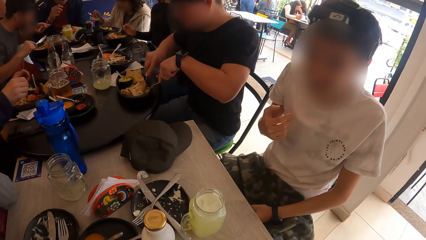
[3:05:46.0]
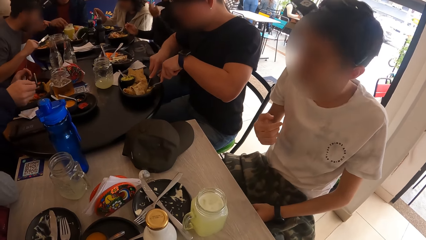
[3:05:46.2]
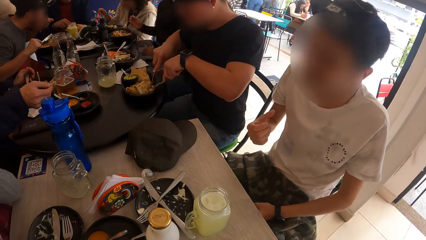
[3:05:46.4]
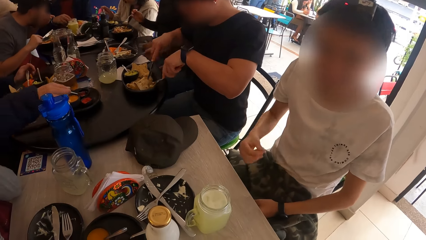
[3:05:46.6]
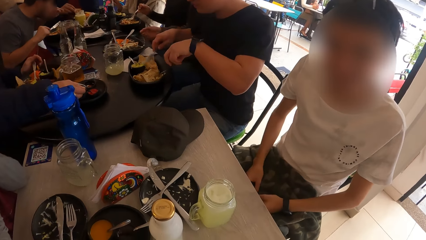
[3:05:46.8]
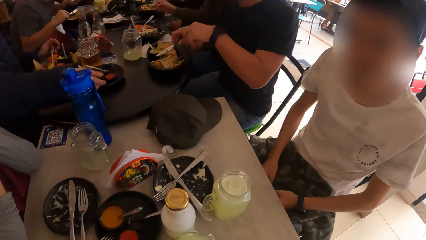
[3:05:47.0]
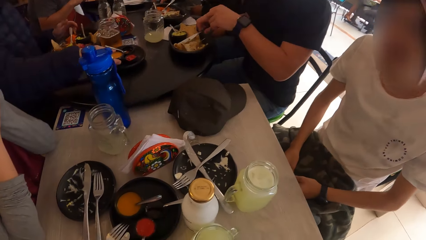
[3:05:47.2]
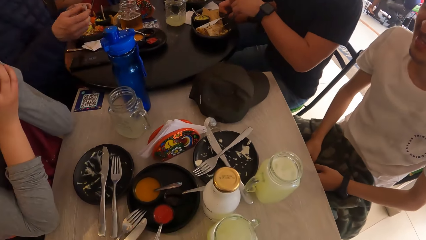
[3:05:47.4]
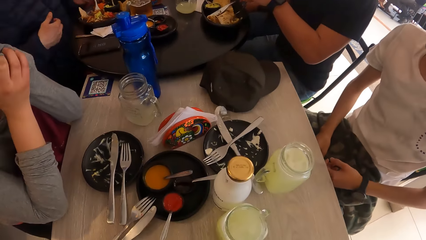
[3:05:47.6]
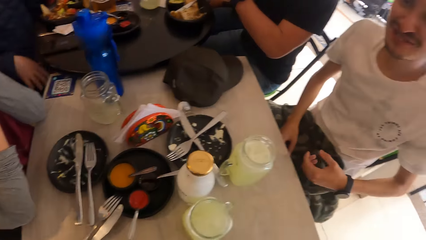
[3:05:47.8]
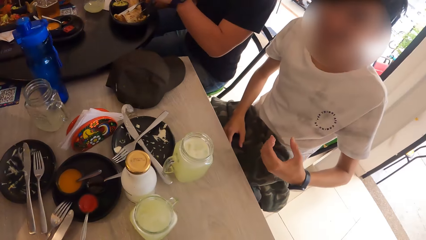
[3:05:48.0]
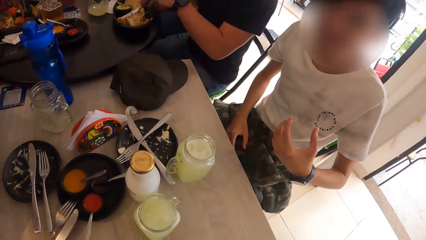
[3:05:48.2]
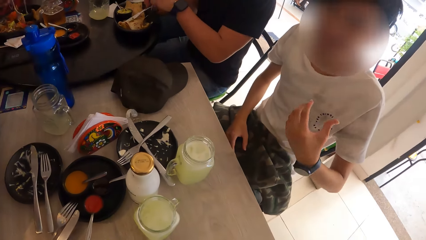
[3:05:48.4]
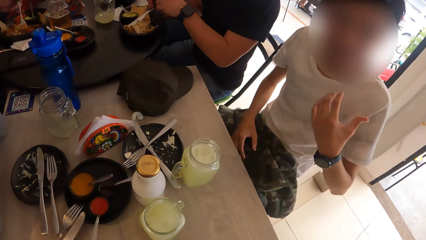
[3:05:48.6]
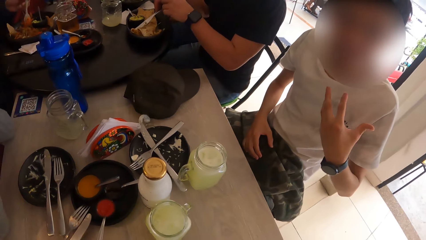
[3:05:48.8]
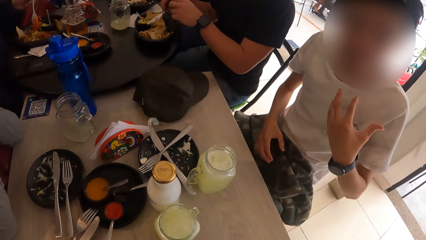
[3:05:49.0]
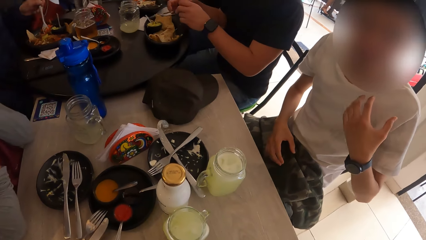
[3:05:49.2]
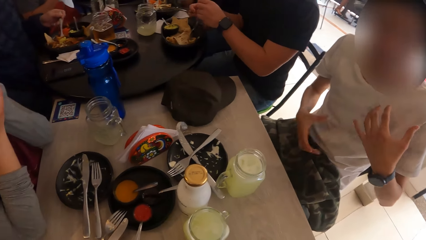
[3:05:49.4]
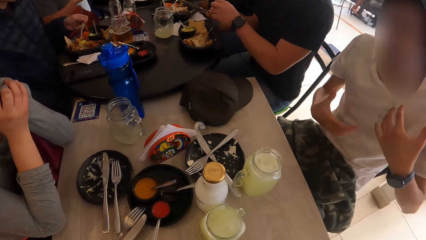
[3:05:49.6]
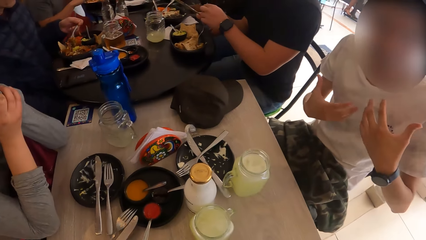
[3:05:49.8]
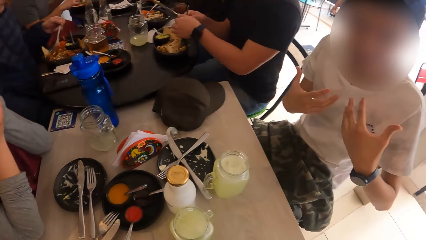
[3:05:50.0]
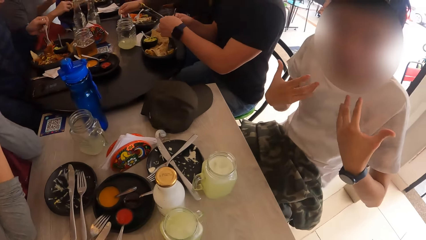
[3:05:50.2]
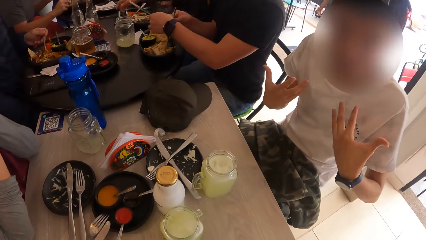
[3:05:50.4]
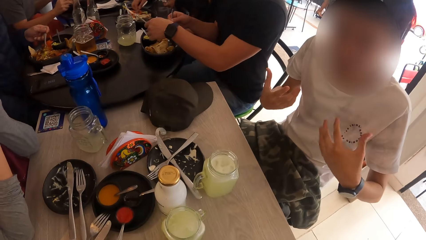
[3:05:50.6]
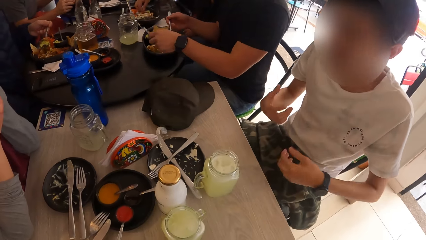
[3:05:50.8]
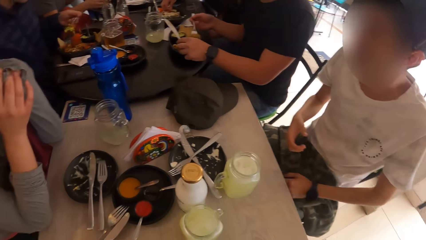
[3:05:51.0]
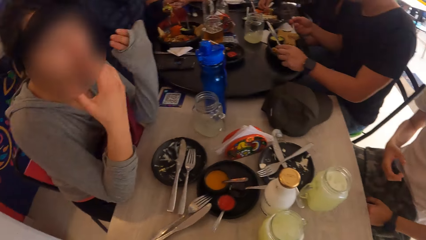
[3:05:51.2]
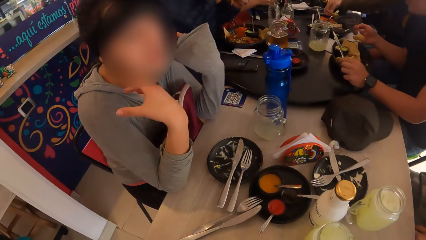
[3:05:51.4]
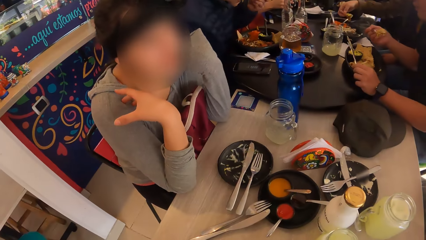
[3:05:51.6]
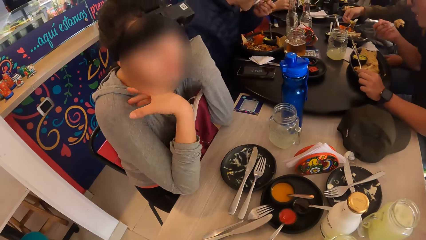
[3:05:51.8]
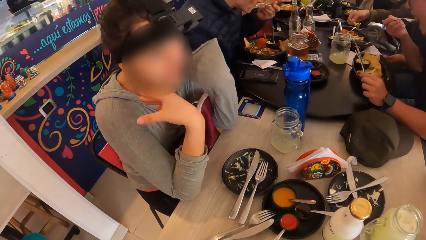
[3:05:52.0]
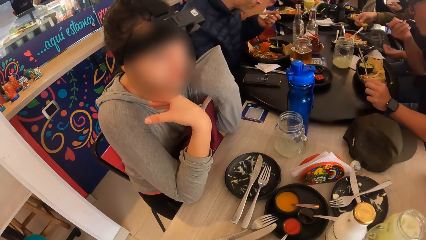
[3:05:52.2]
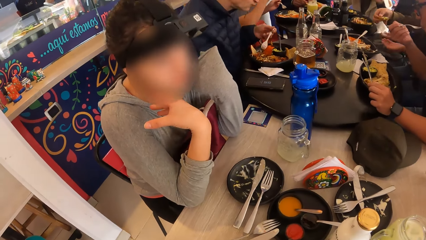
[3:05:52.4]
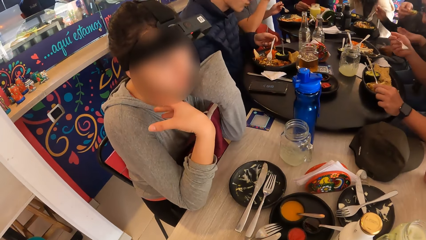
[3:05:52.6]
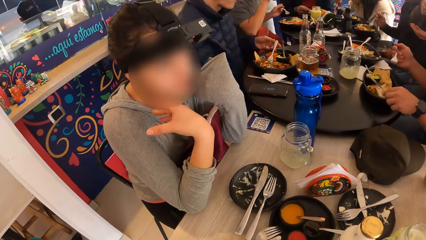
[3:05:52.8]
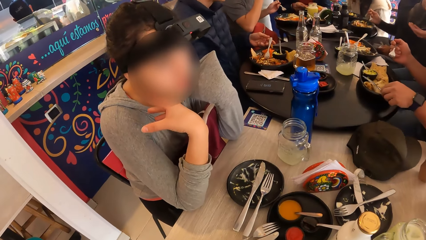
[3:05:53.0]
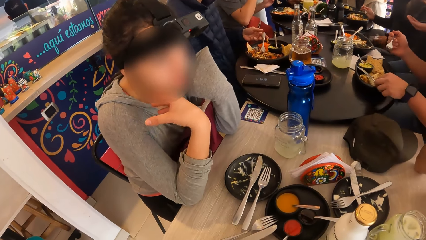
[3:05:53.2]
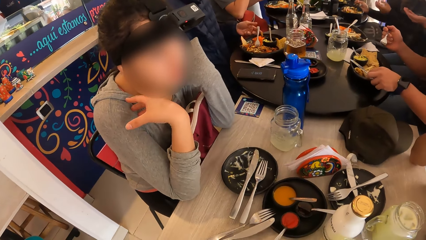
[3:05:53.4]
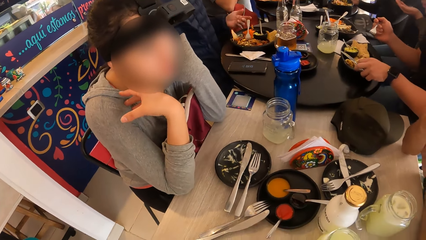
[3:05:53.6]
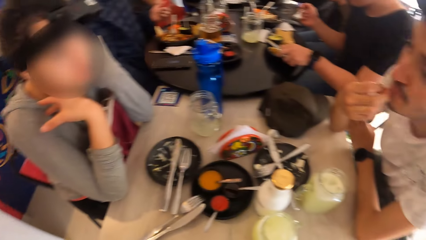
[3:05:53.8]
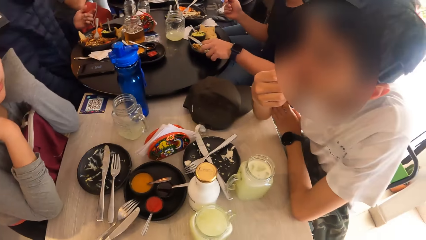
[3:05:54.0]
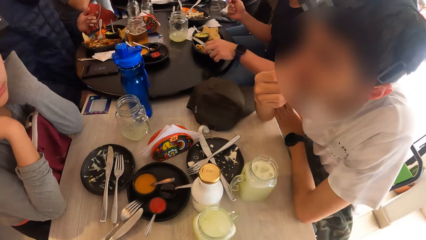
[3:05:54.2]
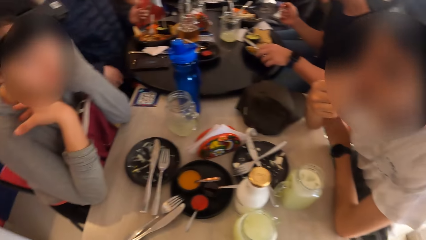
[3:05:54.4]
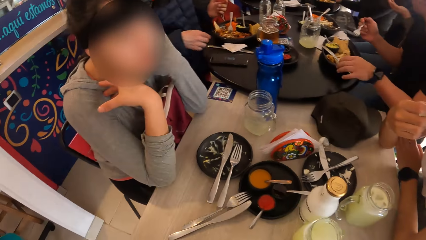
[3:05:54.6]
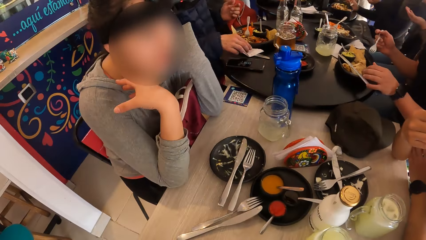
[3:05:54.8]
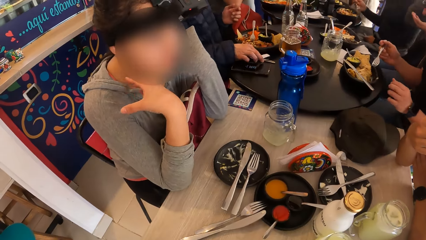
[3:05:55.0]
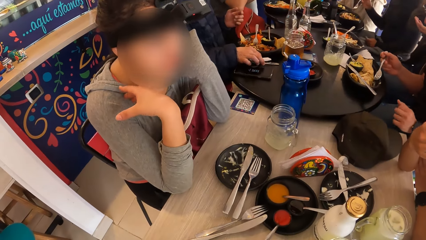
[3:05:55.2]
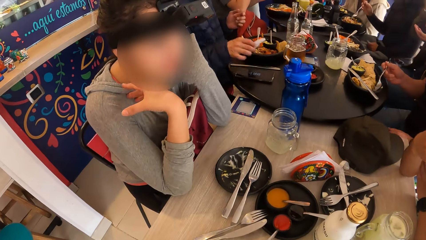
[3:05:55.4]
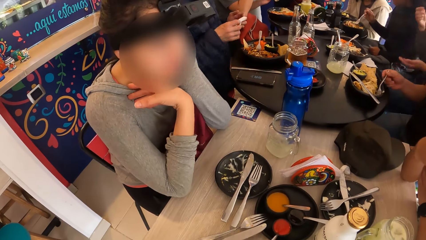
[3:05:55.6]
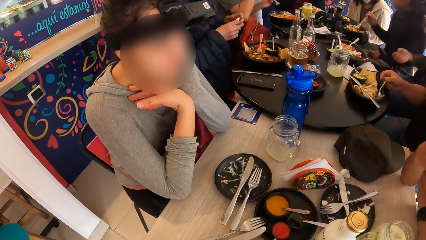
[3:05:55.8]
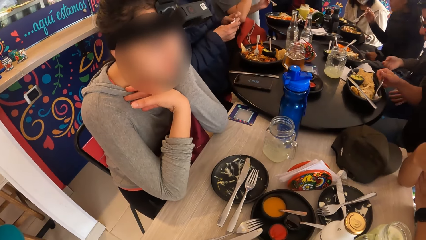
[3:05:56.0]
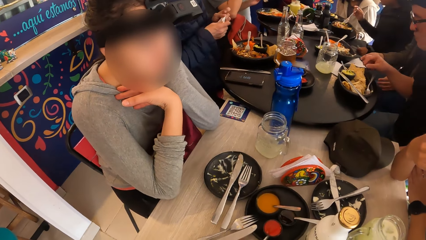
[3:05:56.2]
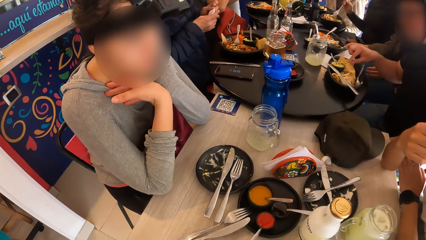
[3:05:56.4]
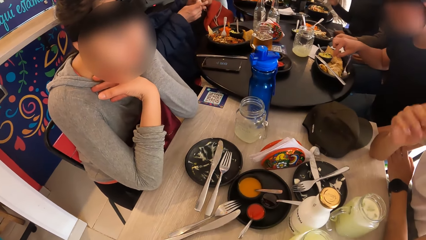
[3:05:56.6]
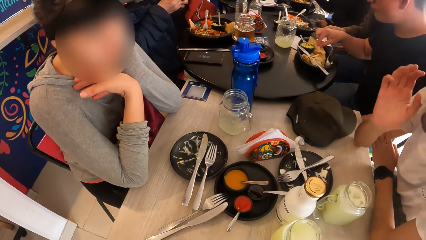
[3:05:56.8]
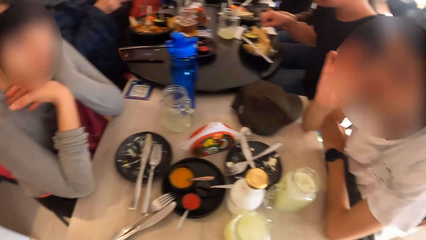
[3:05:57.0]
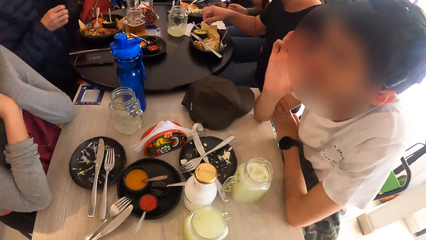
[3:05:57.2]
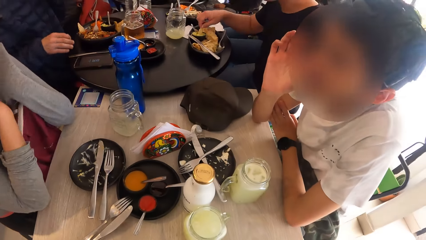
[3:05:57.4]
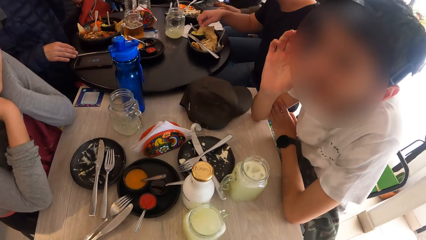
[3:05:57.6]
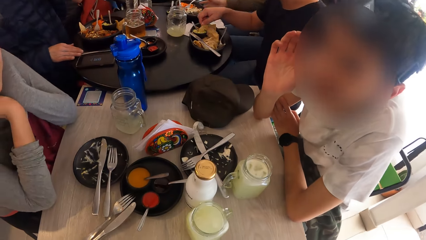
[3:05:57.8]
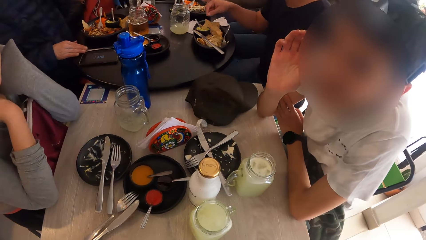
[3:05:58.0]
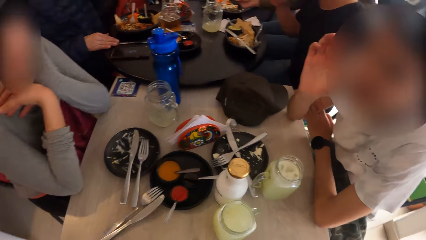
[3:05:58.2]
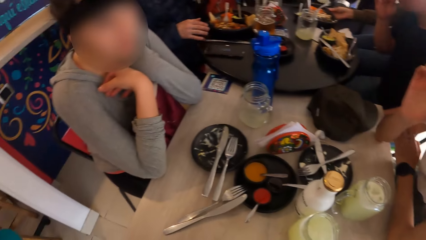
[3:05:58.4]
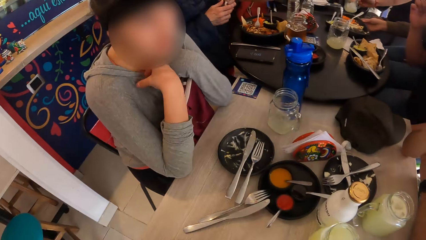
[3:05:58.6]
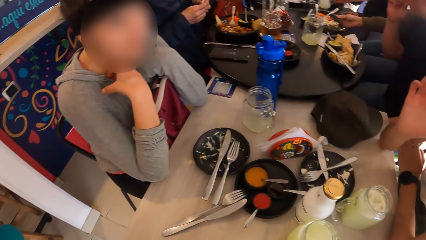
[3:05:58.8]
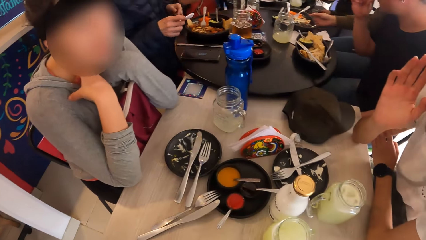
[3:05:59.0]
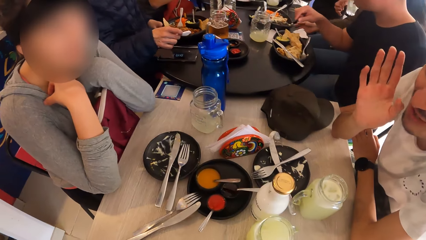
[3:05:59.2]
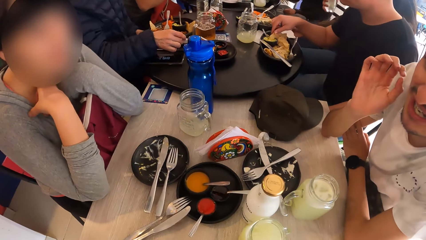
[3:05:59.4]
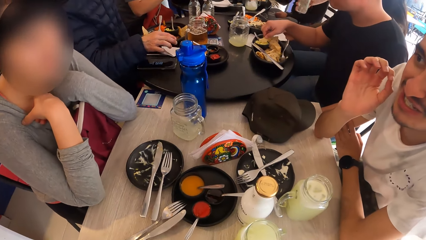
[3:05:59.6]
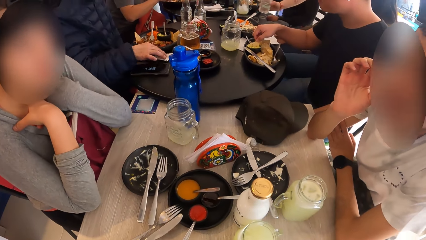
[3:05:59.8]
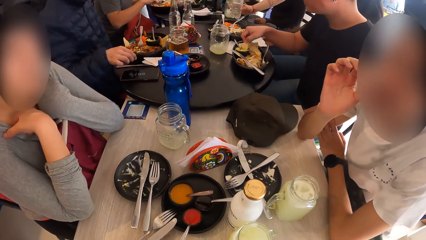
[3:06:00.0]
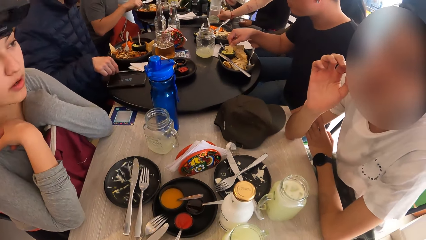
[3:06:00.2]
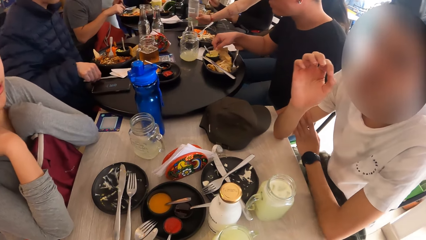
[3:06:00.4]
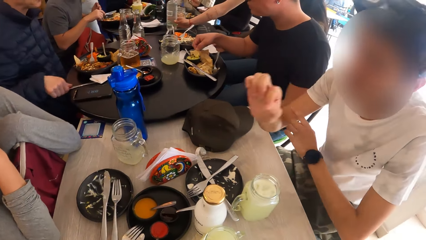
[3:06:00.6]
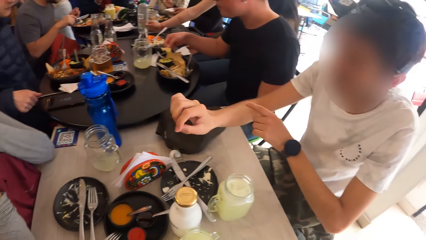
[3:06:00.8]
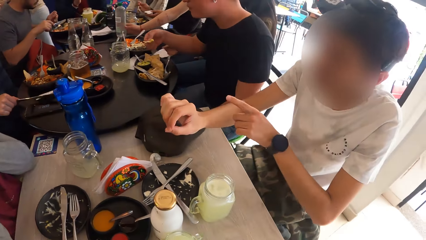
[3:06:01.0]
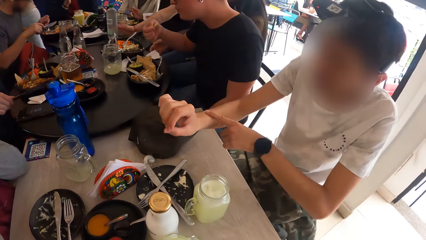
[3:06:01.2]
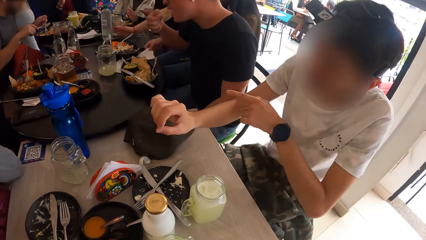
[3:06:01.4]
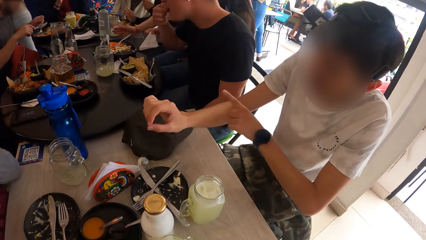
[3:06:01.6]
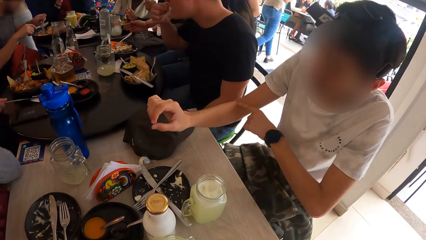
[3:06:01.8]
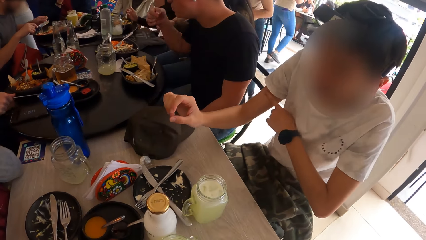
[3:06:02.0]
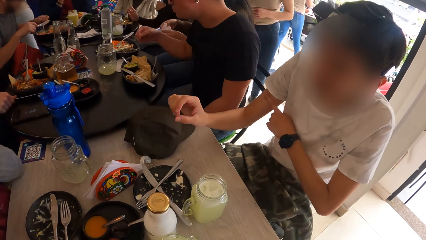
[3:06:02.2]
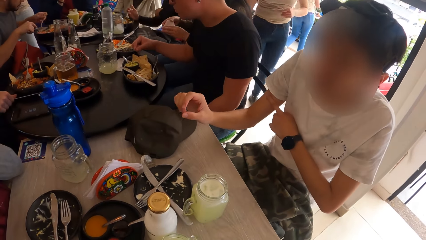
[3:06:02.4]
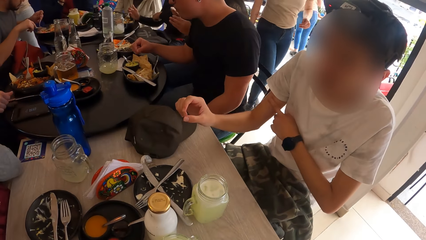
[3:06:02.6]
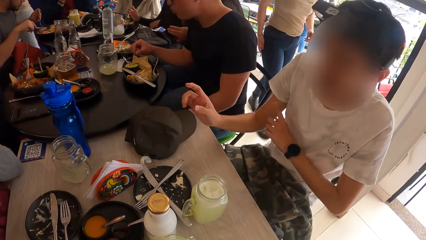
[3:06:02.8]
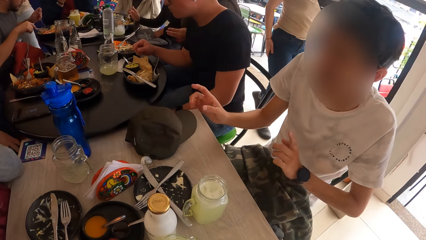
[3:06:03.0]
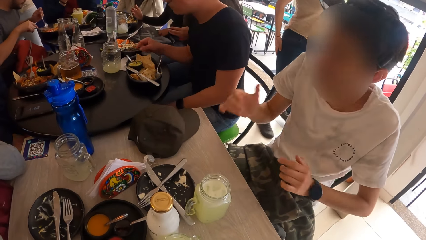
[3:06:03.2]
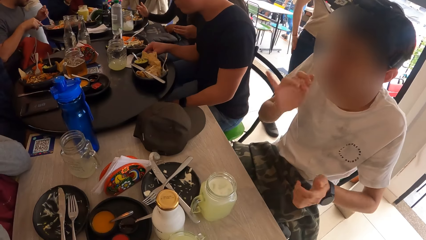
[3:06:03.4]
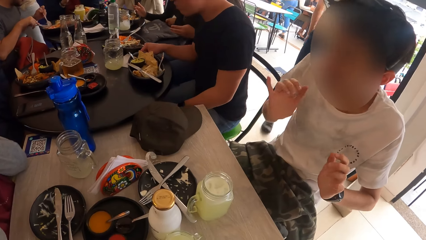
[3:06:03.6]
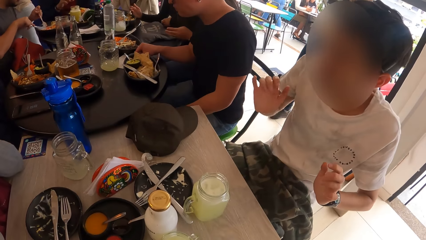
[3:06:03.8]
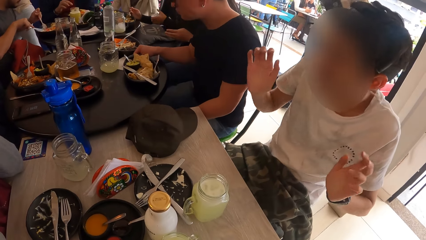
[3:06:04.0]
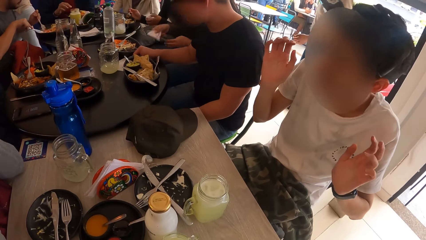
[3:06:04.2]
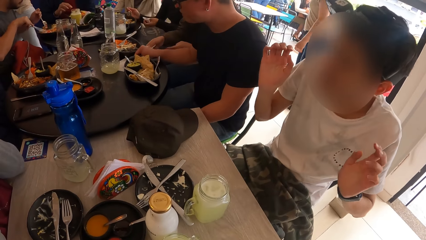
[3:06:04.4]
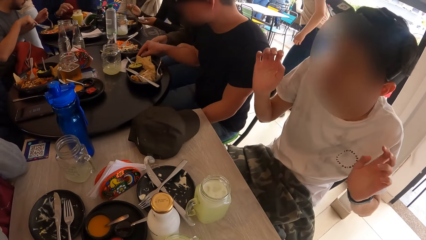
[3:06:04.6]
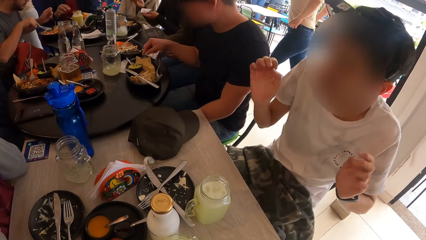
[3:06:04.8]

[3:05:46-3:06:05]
A man drops the spoon in his right hand in the plate and eats from the plate with the fork in his left hand. Another man swaps the fork and knife in both hands. The second man eats from the plate with the fork in his right hand. A lady gestures out with her hands. The first man drops the fork in his left hand on the plate. A third man nods his head. The first man picks up the tissue on the table with his right hand. The second man drops the fork in his right hand in the plate. The first man holds the tissue in both hands. The lady gestures out with her hands. The second man eats from the plate with his right hand. The third man raises his hand. The first man passes the tissue from his left hand to his right hand. The camera wearer looks around the room. The first man drops the tissue in his right hand on the table. A woman drops a cup in her left hand on the table. The first man picks up a knife on the table with his right hand and drops the knife in his right hand on the table. The third man gestures out with his hands. A fourth man adjusts a table mat with his left hand.
